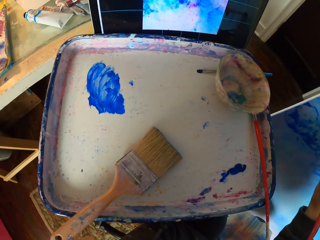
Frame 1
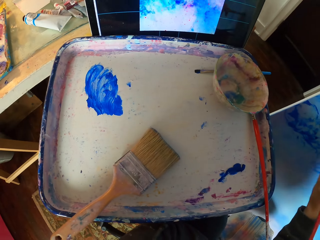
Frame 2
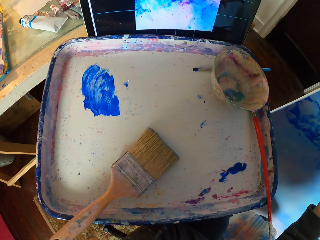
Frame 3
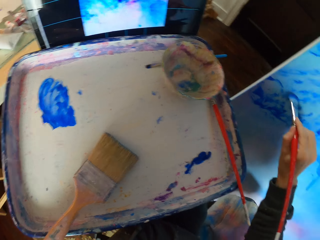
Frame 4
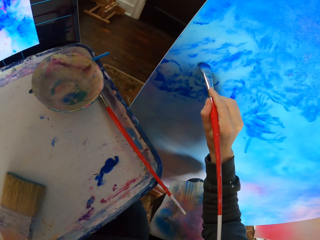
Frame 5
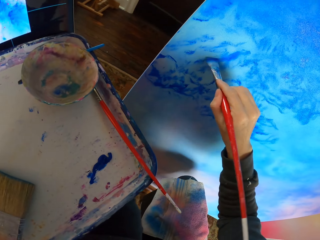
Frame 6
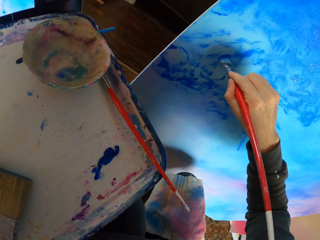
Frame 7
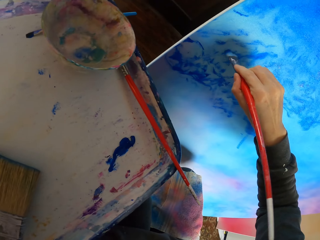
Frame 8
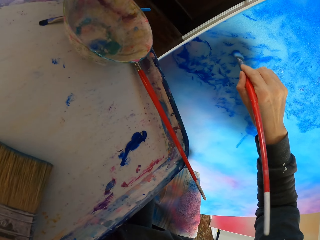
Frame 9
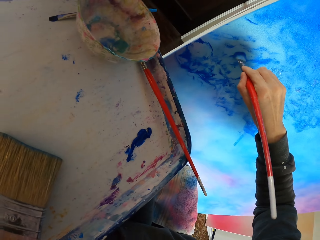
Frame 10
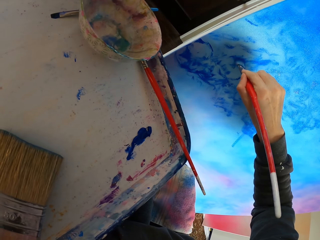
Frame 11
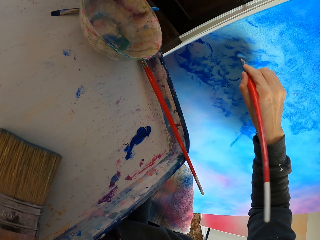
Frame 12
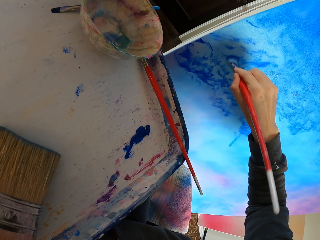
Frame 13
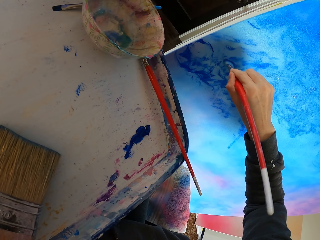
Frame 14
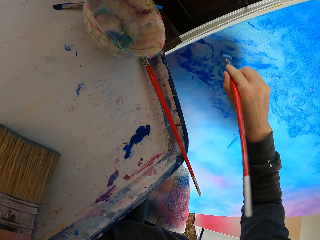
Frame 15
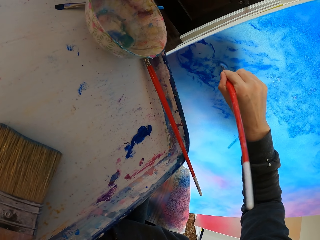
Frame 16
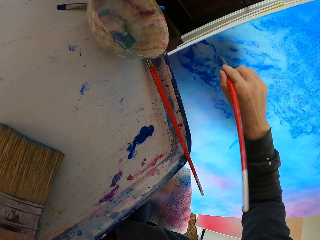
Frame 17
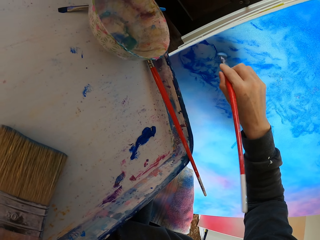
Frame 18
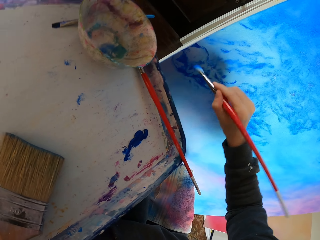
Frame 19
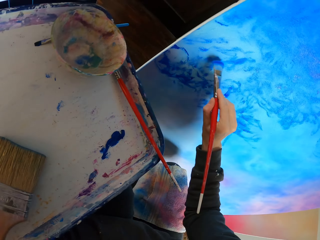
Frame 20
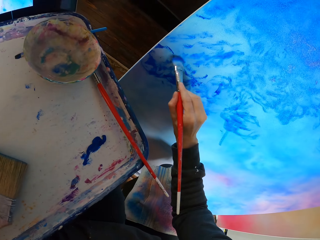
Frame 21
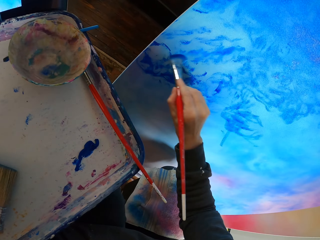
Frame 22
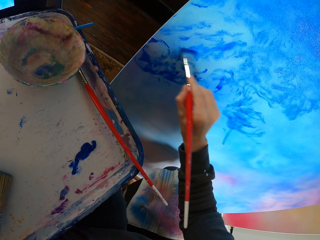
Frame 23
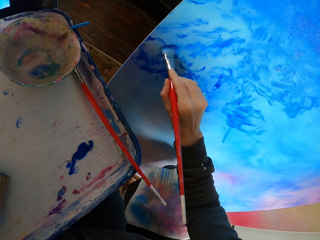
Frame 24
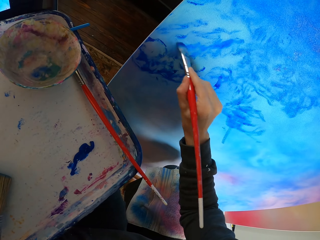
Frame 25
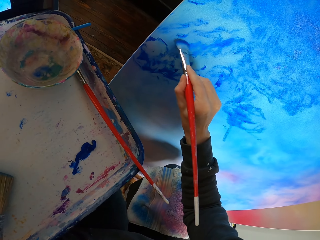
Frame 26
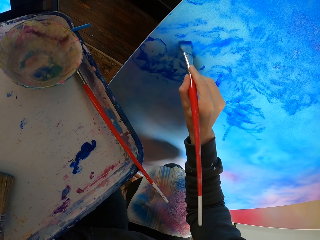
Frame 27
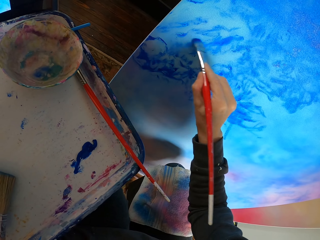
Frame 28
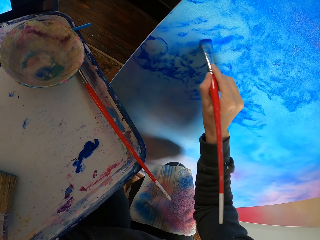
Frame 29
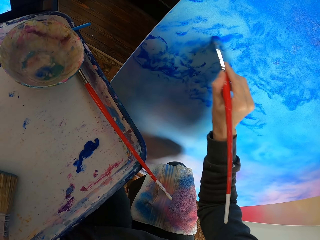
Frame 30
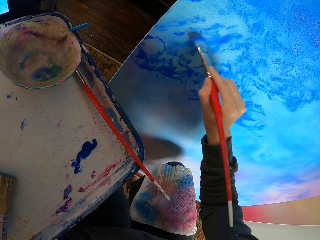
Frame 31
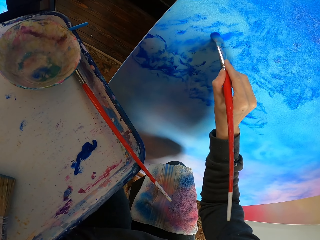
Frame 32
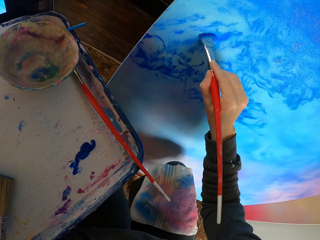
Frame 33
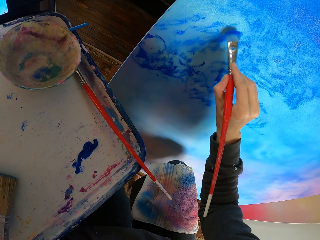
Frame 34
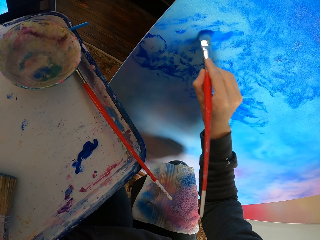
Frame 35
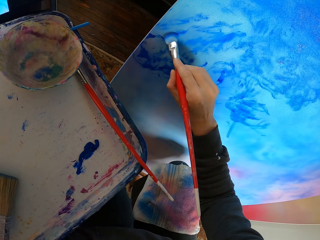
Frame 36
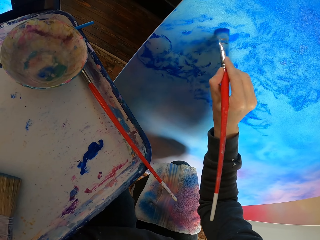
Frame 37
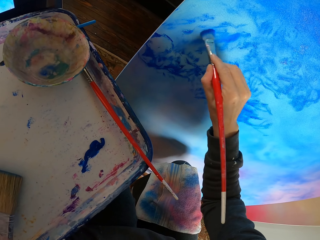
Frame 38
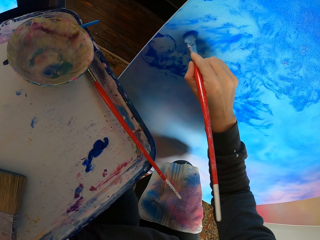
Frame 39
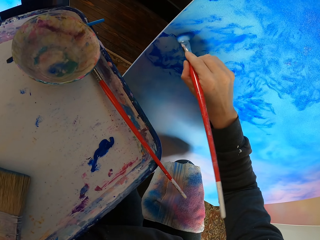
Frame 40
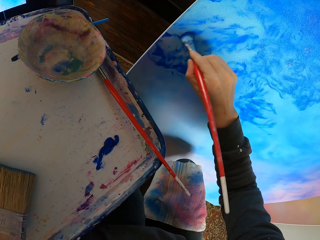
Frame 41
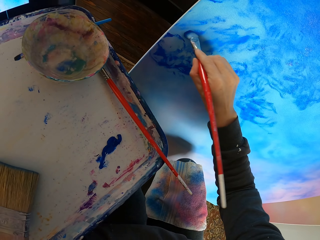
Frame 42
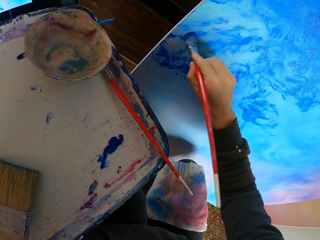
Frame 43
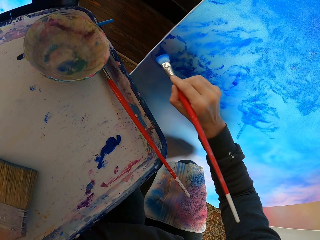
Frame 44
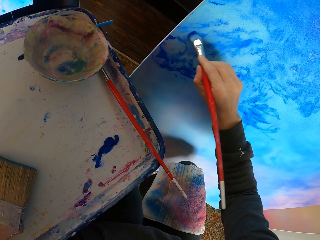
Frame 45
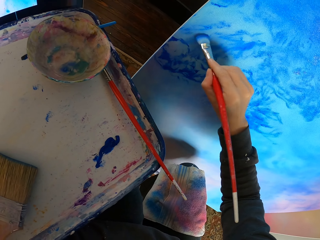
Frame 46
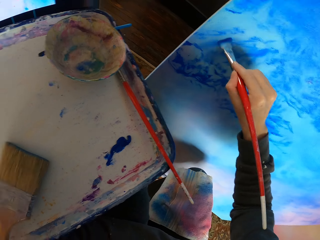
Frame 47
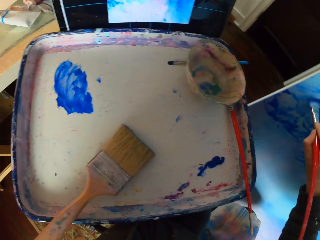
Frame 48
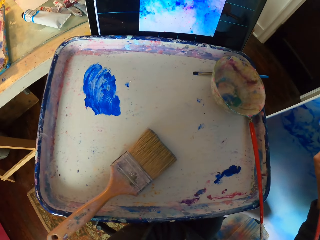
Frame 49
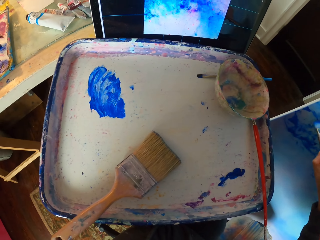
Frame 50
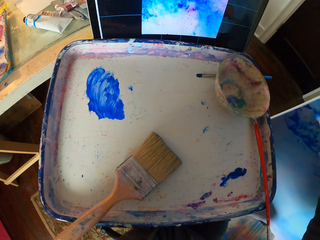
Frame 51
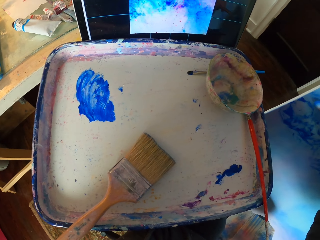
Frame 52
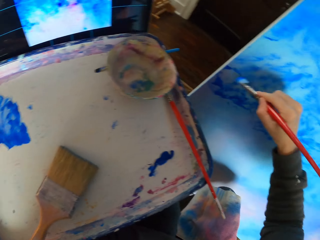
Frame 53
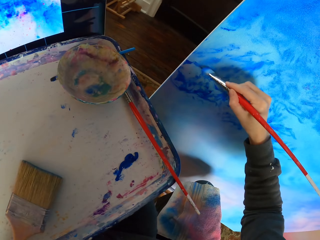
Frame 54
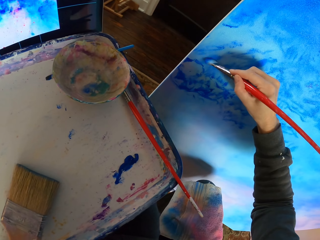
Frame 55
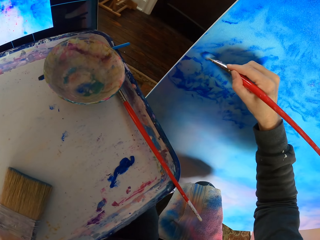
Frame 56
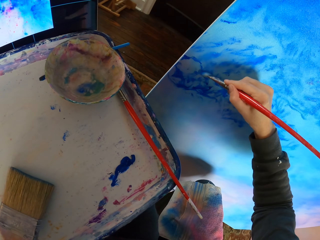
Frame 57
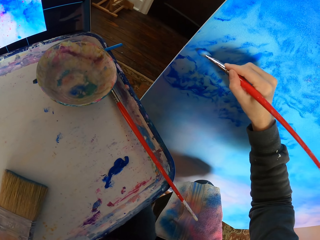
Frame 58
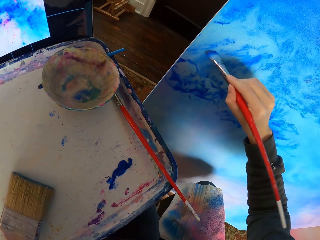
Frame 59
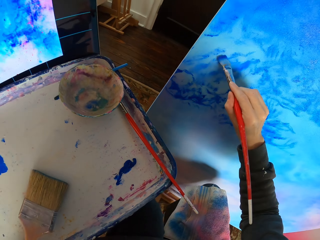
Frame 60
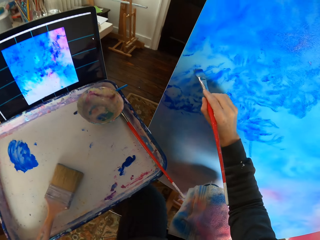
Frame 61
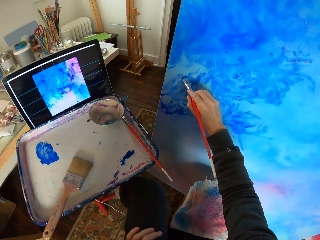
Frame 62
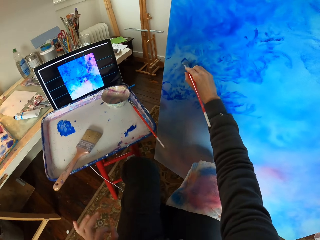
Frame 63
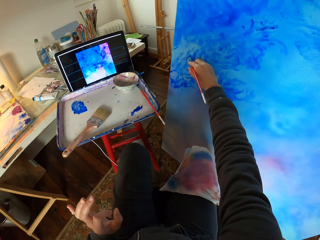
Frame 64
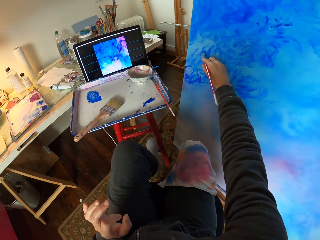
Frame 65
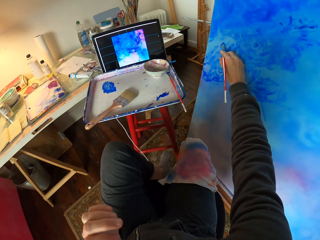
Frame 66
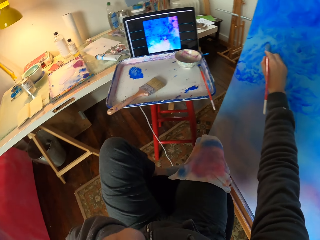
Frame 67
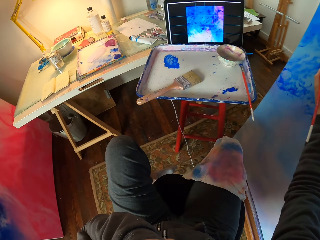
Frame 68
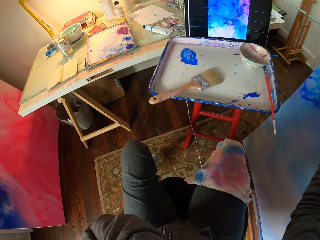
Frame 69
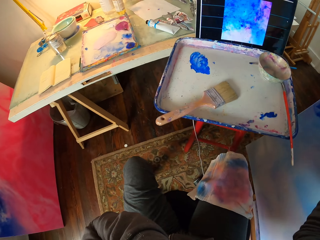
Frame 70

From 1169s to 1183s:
The camera wearer looks at the screen. They dry brush the art with the brush. They look at the screen. They dry brush the art with the brush.

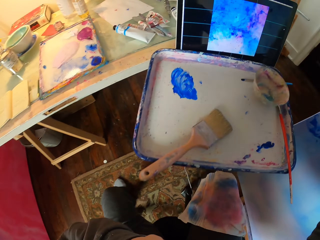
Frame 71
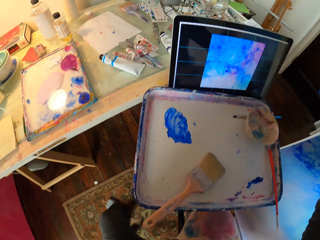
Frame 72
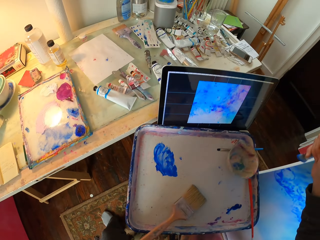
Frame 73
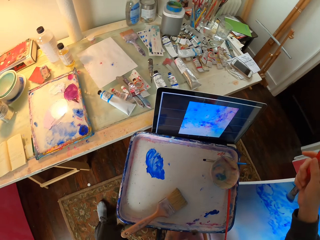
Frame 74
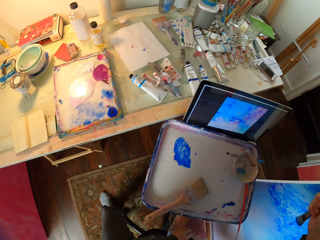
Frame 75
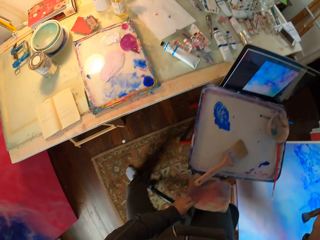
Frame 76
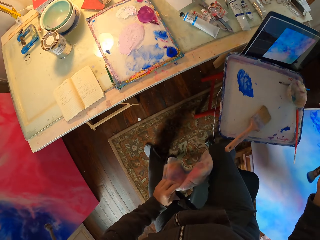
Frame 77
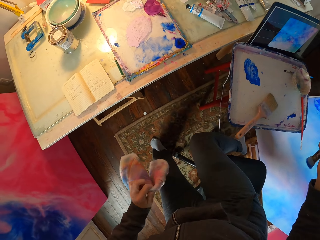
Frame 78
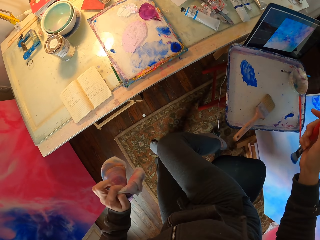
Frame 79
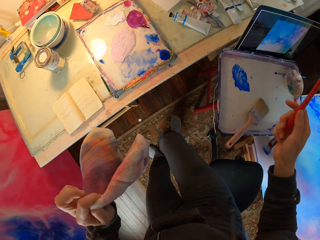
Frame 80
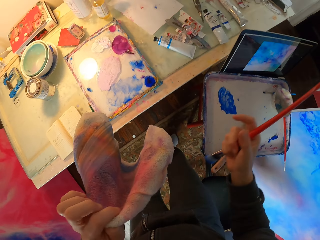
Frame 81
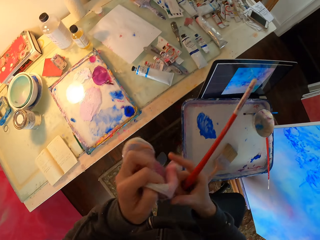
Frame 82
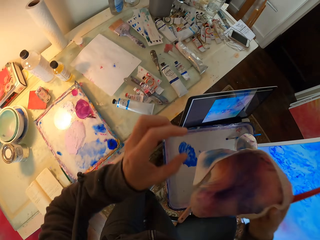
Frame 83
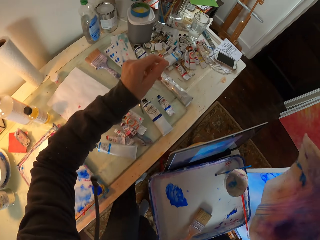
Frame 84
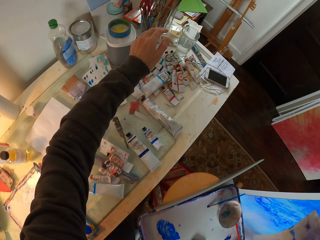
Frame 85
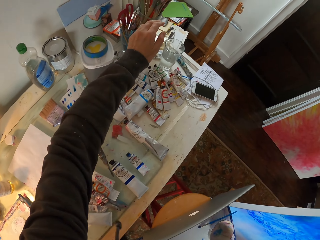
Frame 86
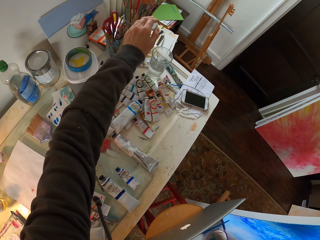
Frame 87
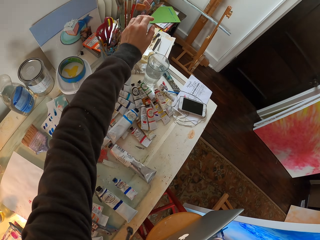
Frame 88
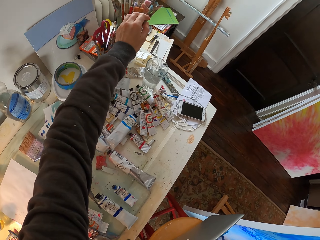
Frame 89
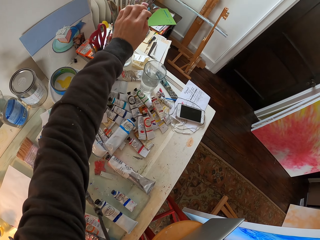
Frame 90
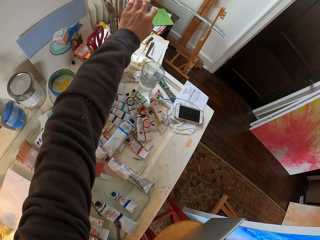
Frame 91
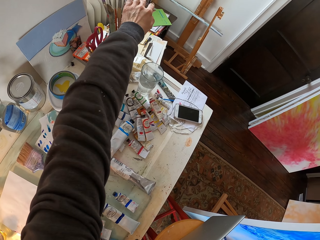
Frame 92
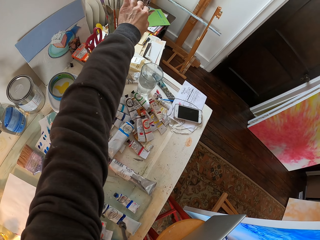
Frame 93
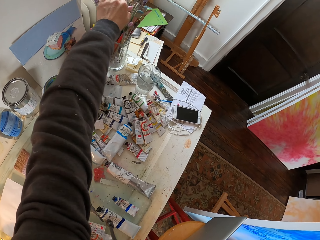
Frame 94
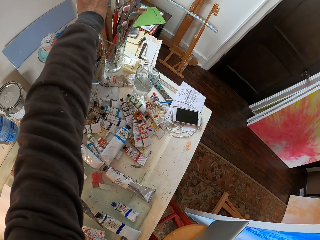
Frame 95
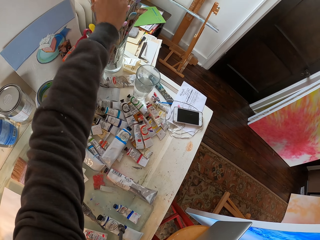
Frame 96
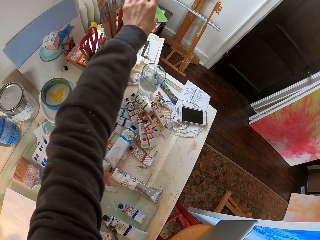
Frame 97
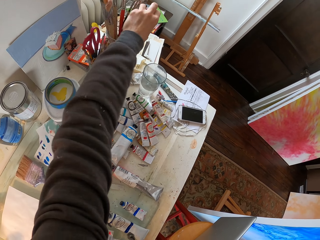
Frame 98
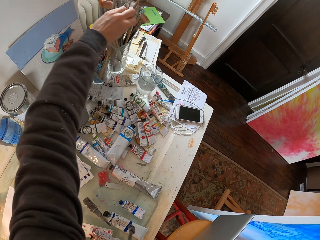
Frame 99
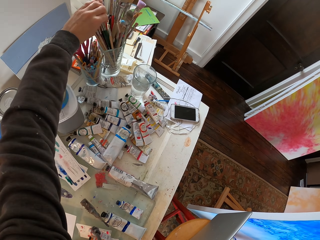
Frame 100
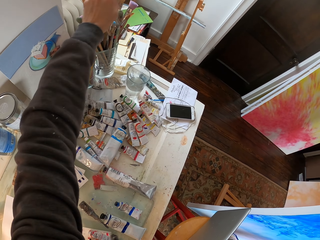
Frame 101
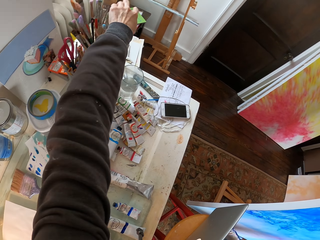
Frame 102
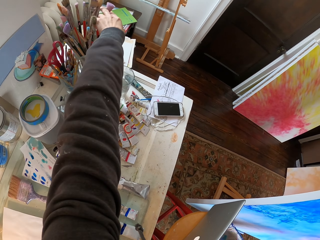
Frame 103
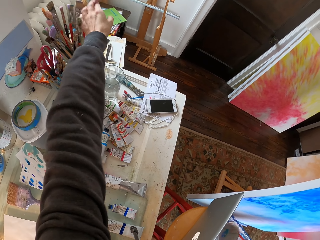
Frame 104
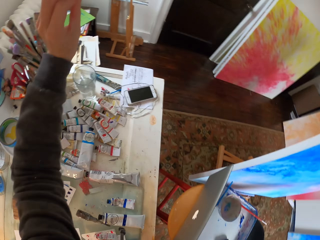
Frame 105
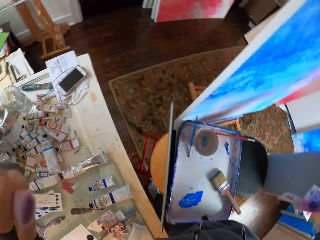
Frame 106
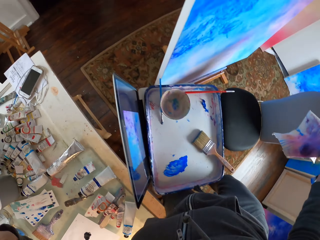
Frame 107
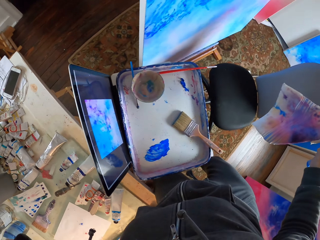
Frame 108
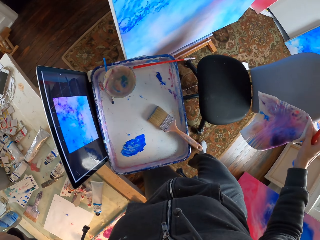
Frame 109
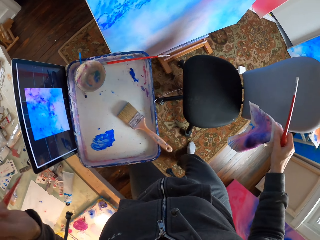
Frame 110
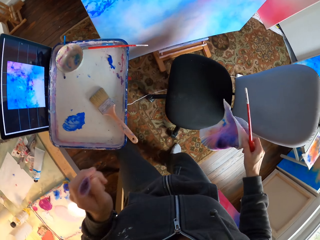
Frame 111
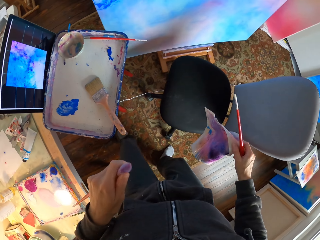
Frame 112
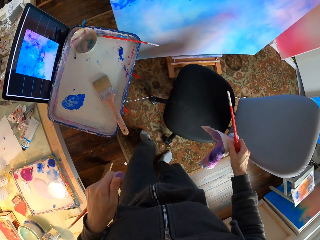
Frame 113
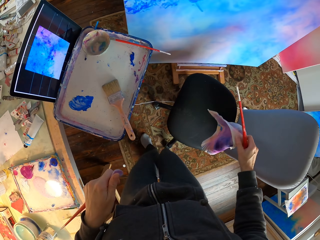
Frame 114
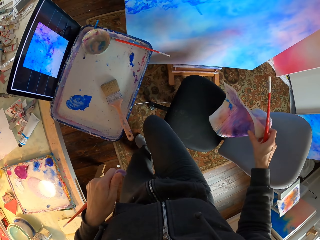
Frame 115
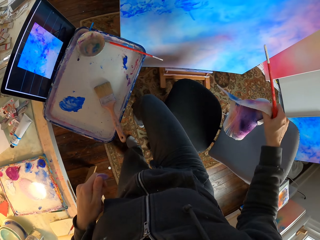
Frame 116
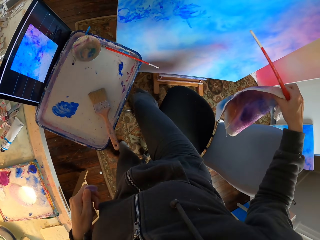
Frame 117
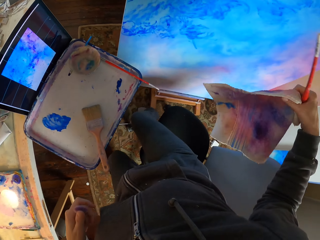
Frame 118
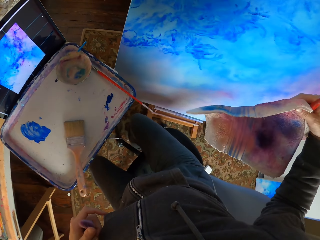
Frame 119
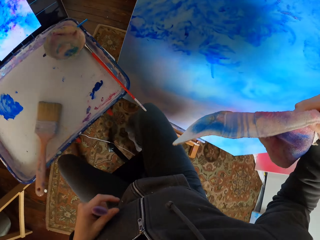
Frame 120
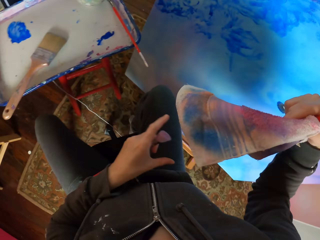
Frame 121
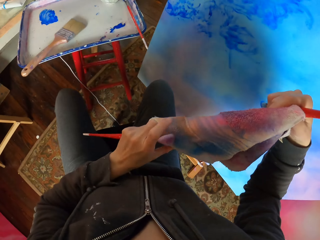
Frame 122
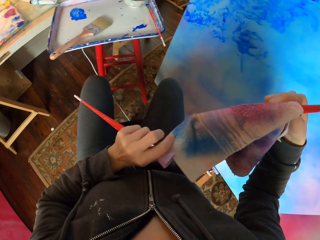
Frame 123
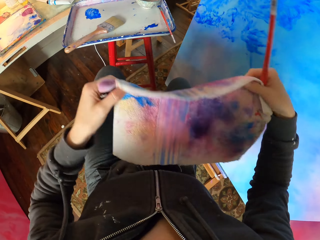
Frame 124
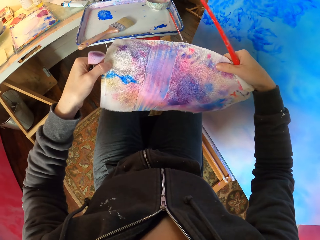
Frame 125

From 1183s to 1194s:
The camera wearer stands up. They pick up another paint brush from the table. They sit down.
